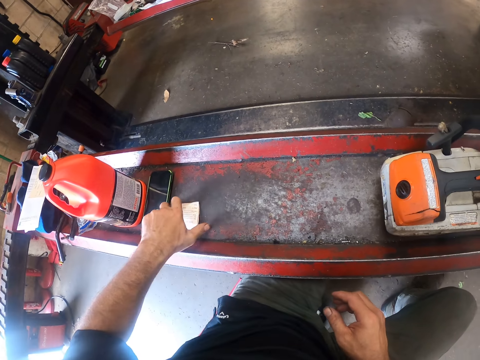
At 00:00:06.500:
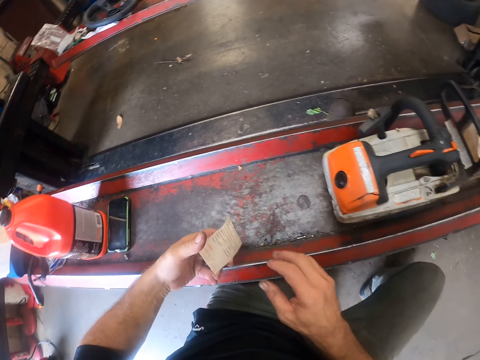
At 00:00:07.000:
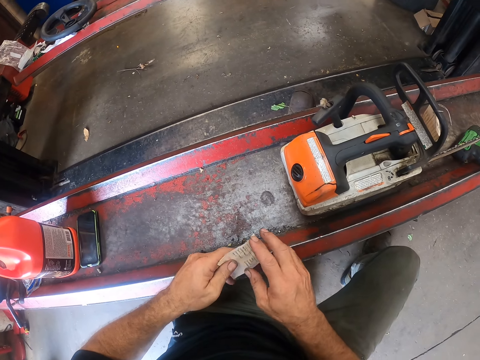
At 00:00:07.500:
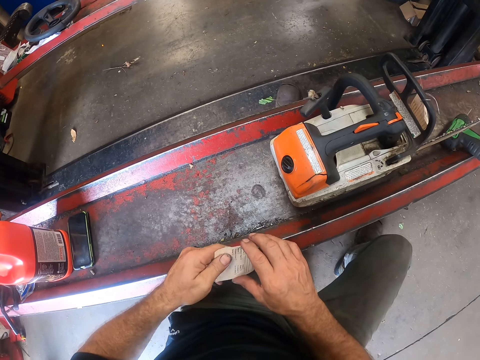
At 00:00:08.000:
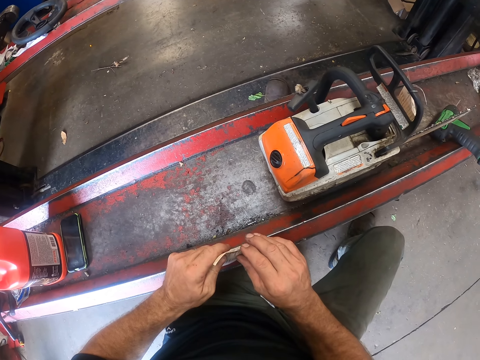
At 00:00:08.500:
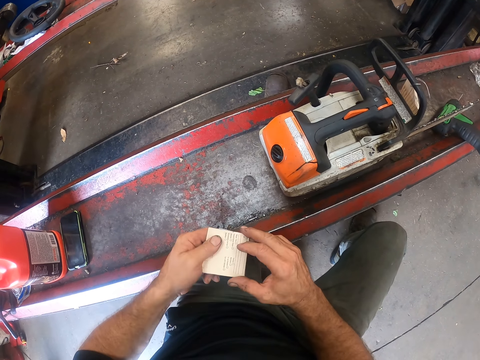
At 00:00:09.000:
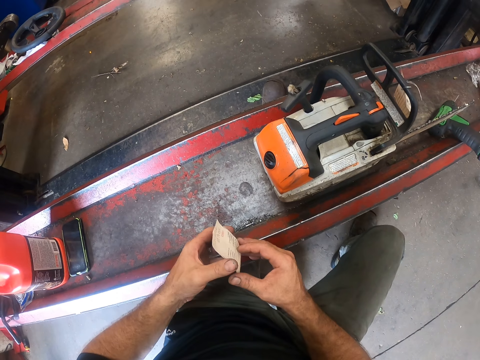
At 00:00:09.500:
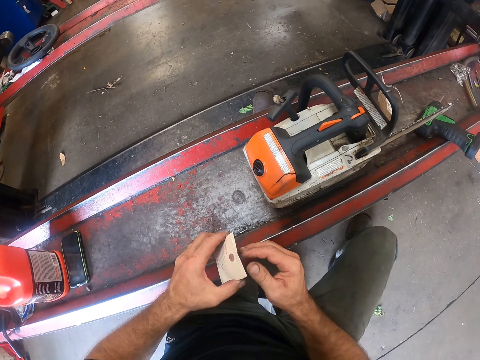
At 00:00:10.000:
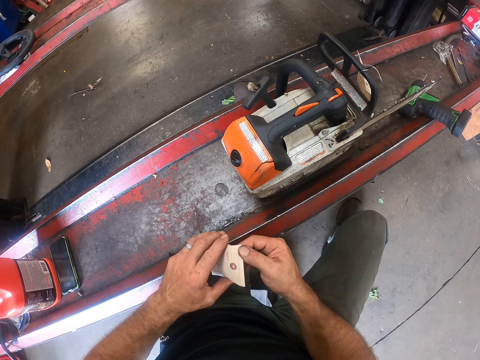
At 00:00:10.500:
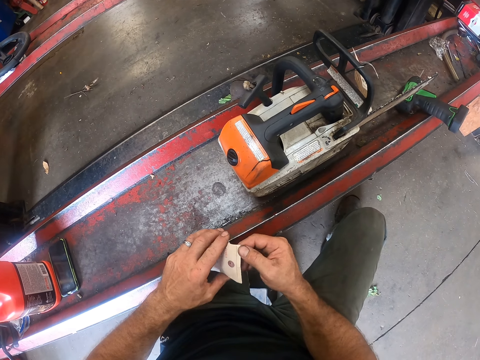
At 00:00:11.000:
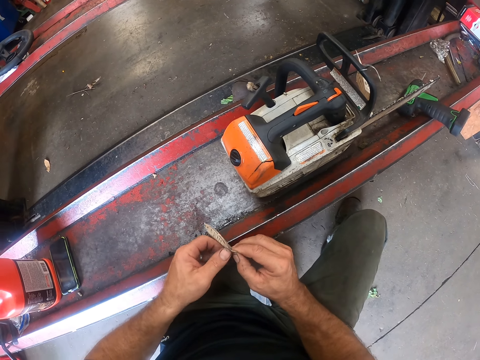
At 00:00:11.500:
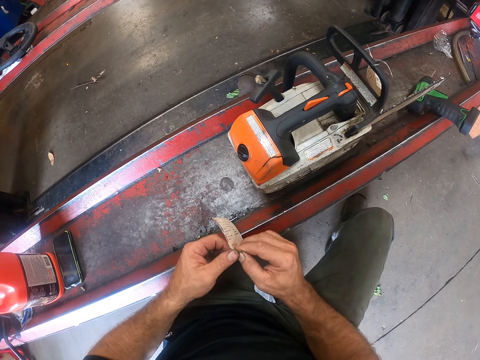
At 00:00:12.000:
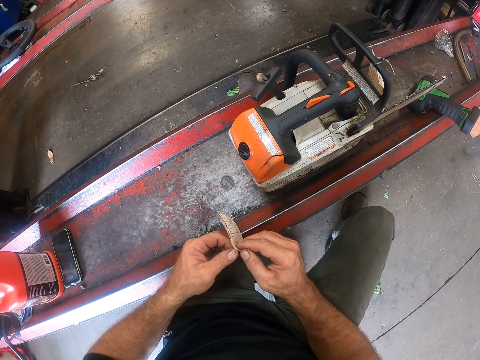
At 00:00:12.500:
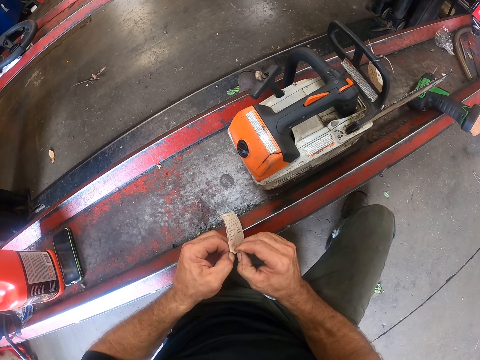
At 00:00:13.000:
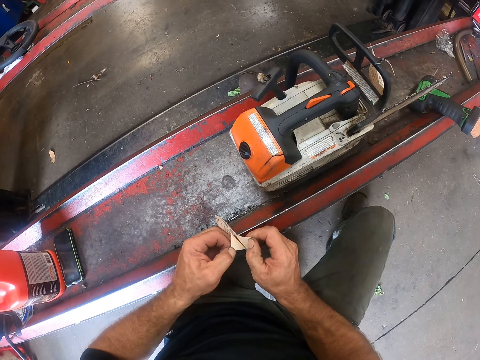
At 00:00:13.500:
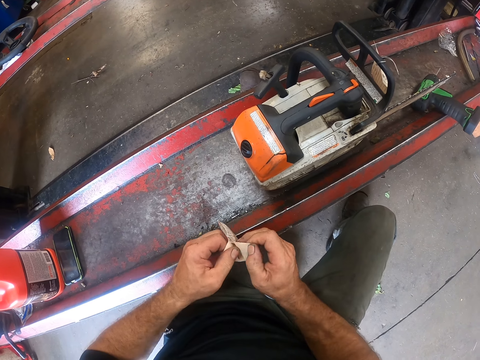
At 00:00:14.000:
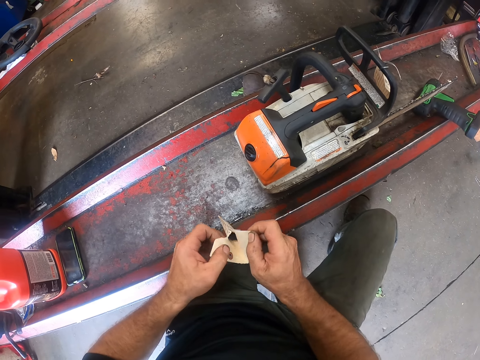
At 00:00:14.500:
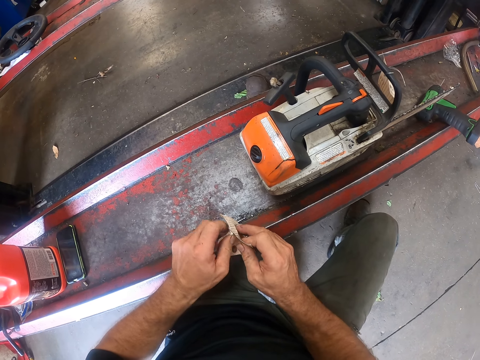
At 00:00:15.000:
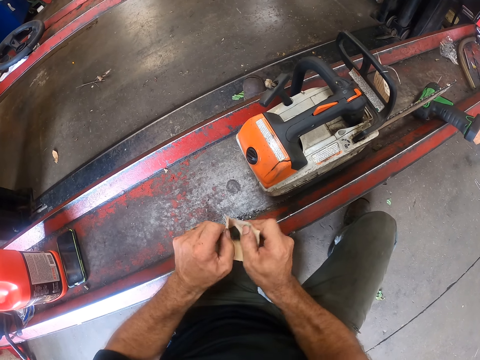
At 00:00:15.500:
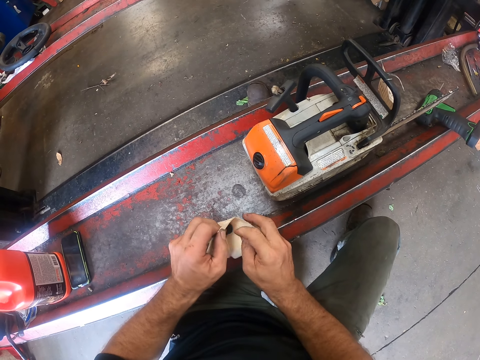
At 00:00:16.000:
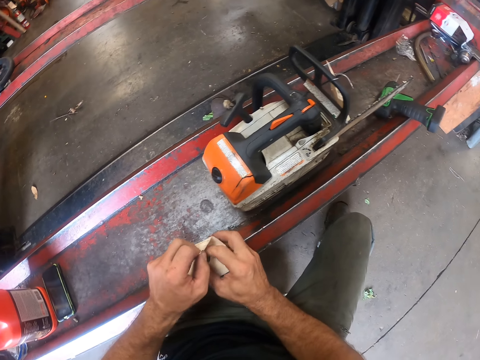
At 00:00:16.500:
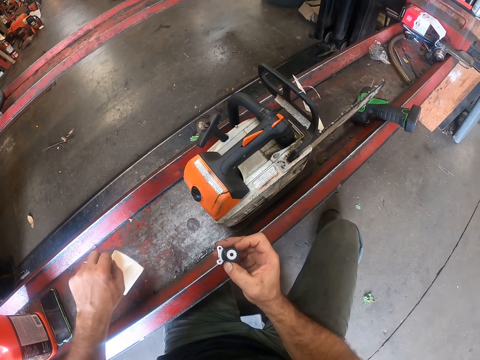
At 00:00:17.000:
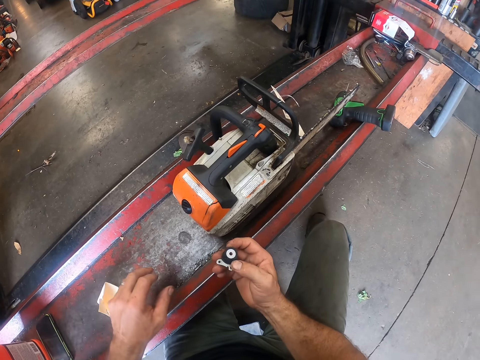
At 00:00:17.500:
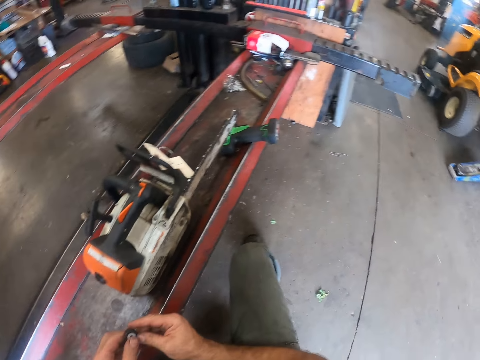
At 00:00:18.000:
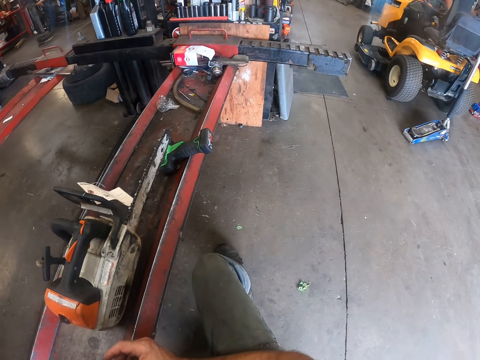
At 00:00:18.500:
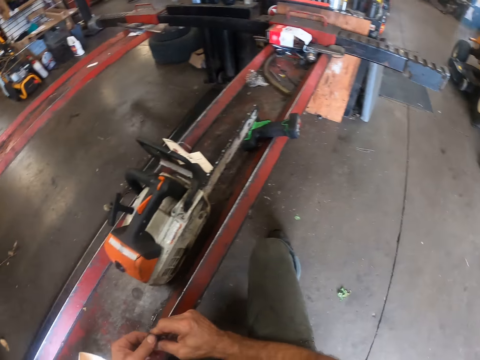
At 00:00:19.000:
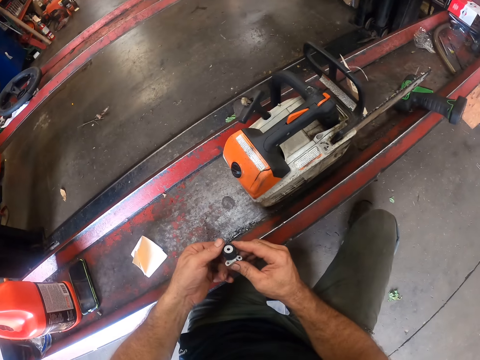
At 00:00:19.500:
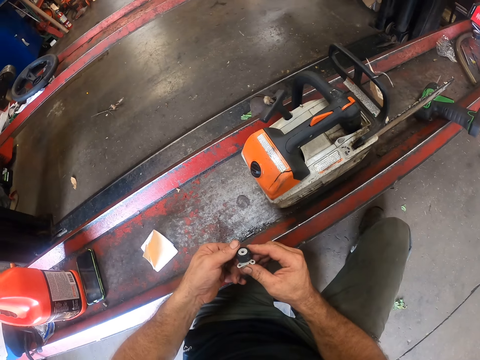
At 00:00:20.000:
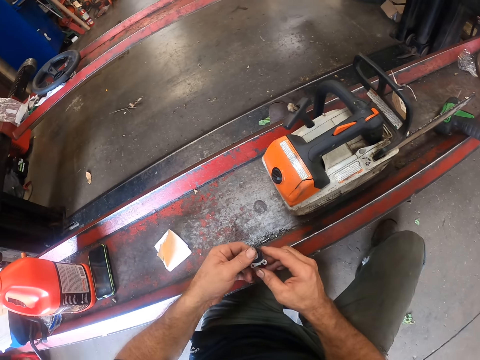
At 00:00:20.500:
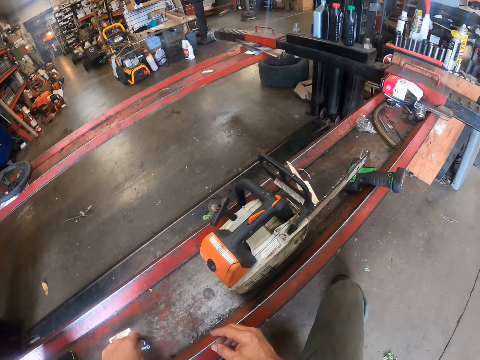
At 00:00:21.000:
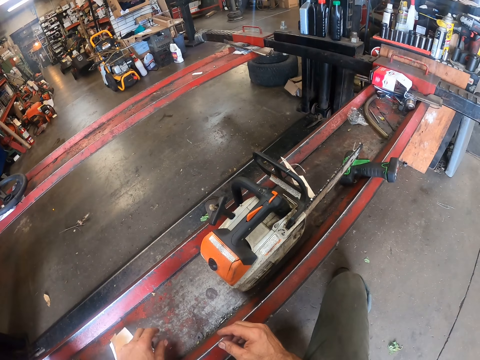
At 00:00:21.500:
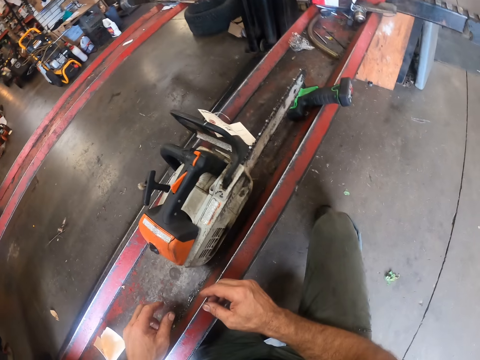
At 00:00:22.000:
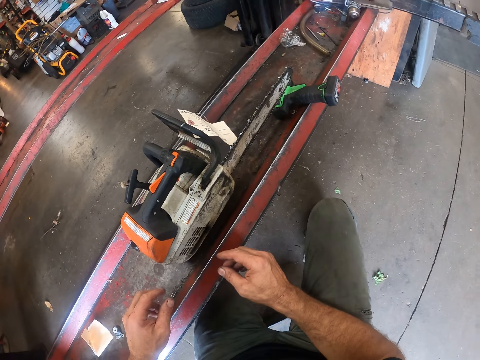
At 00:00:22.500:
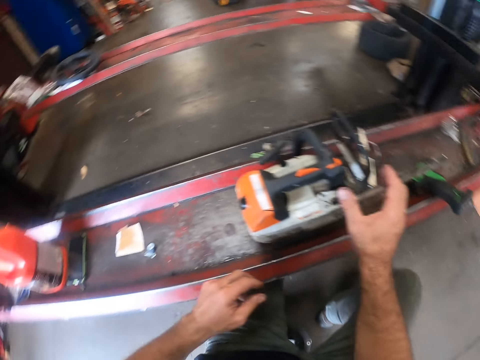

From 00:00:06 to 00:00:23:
The camera wearer removes his left hand from the chainsaw. He picks up a paper or sachet from the work table with his left hand. He passes the paper to his right hand. He holds the sachet with his right hand. He turns the paper with both hands. He tears the paper open with both hands. He takes out a spare part from the paper with his right hand. He drops the paper on the work table. He turns the spare part with both hands. He holds the spare part with his right hand. He looks around the workshop. He inspects the spare part. He drops the spare part on the work table.

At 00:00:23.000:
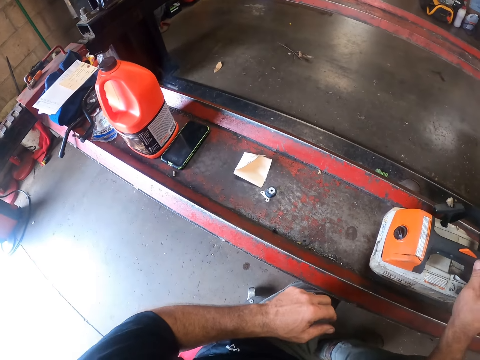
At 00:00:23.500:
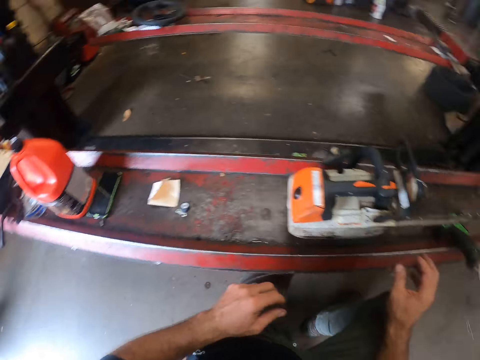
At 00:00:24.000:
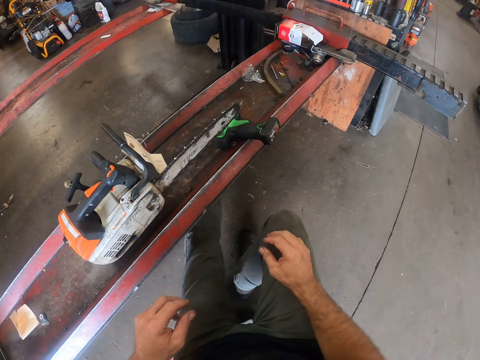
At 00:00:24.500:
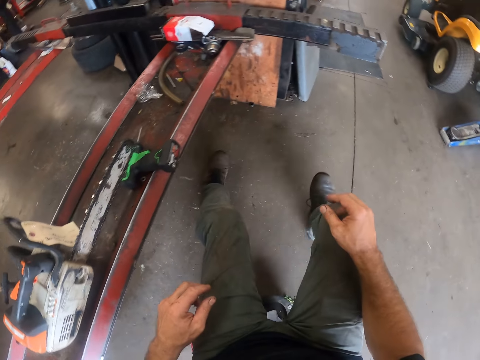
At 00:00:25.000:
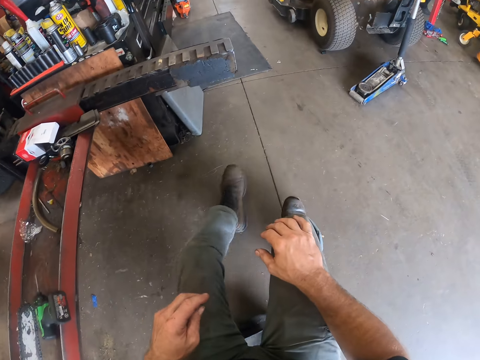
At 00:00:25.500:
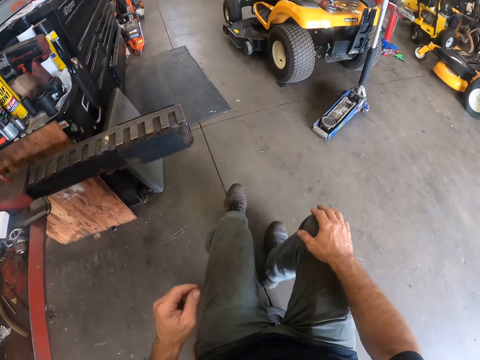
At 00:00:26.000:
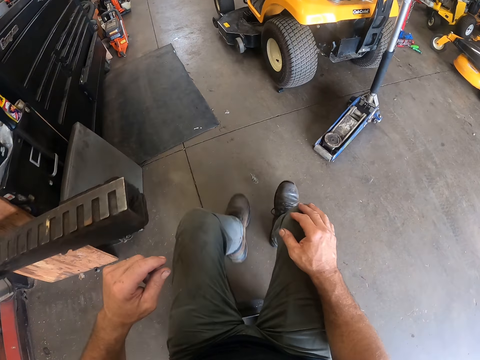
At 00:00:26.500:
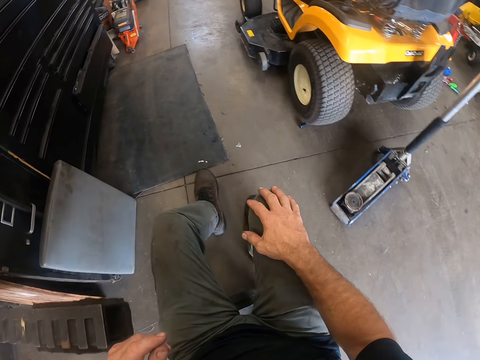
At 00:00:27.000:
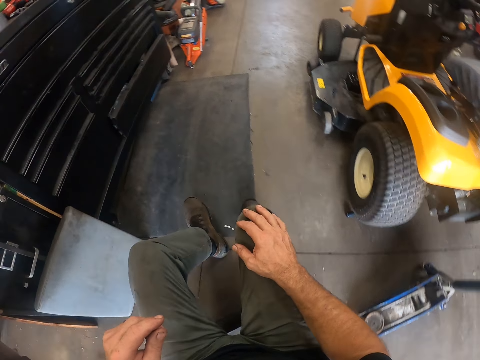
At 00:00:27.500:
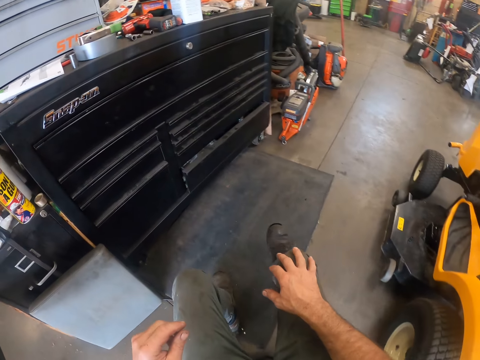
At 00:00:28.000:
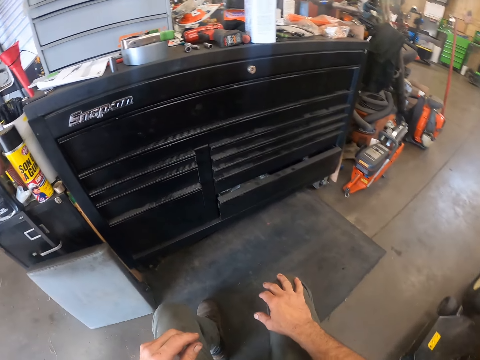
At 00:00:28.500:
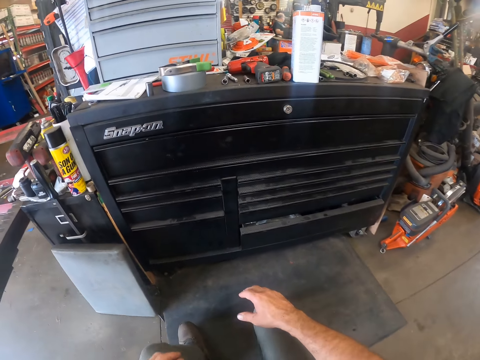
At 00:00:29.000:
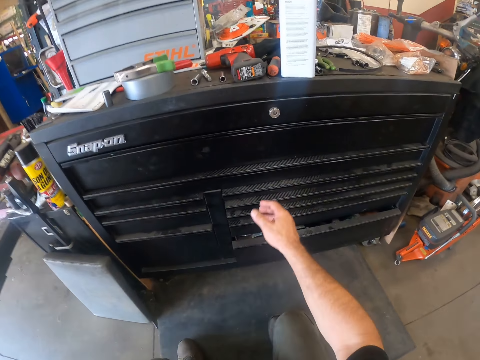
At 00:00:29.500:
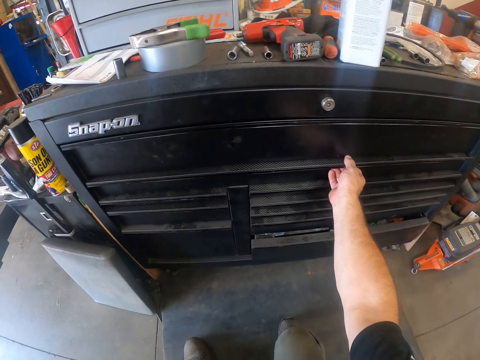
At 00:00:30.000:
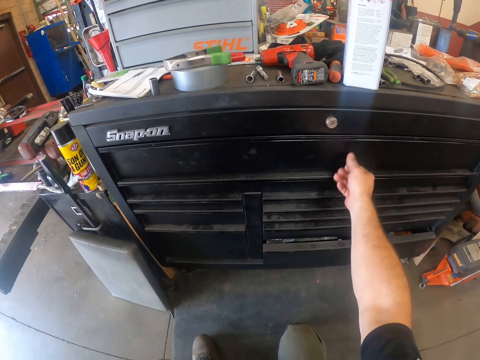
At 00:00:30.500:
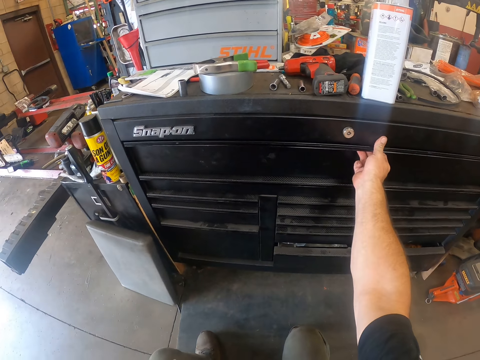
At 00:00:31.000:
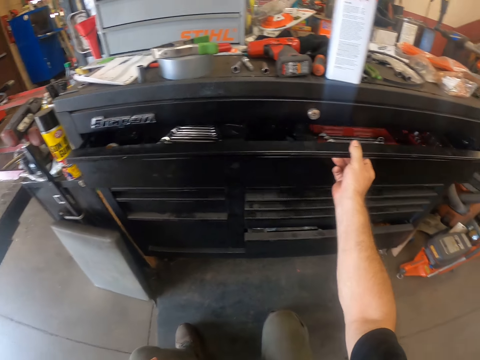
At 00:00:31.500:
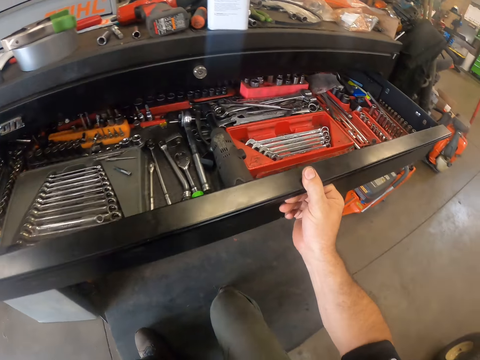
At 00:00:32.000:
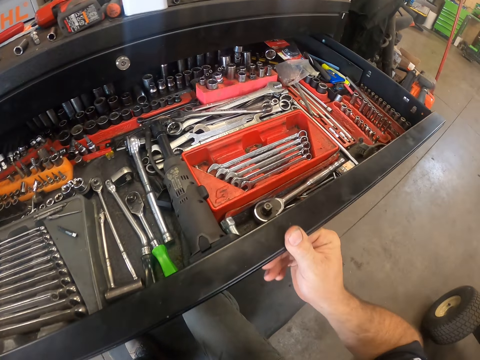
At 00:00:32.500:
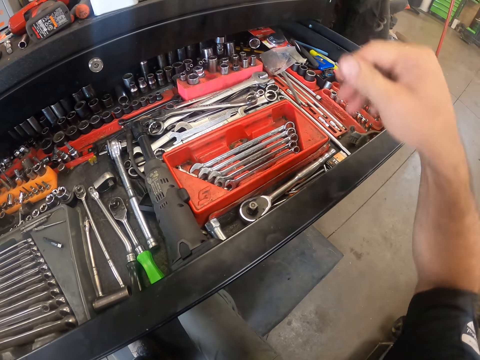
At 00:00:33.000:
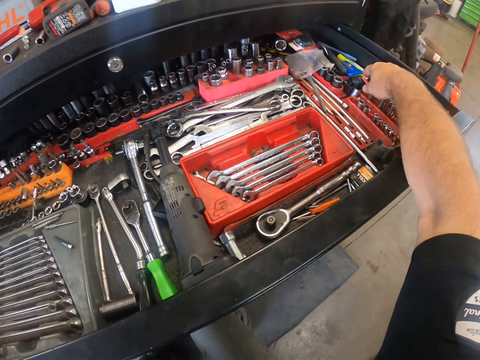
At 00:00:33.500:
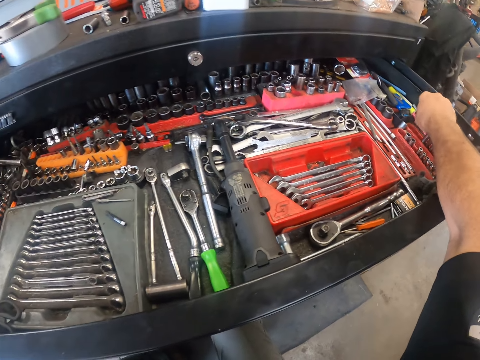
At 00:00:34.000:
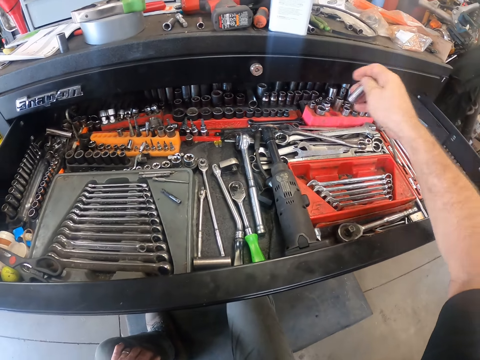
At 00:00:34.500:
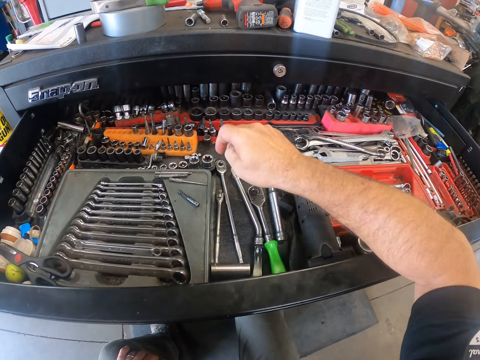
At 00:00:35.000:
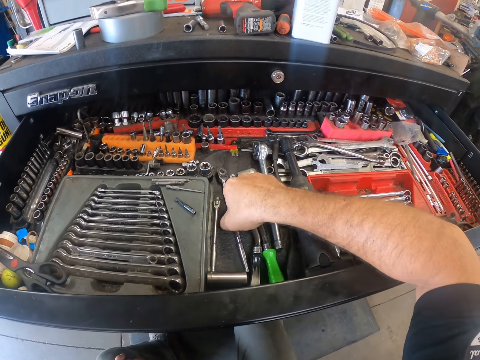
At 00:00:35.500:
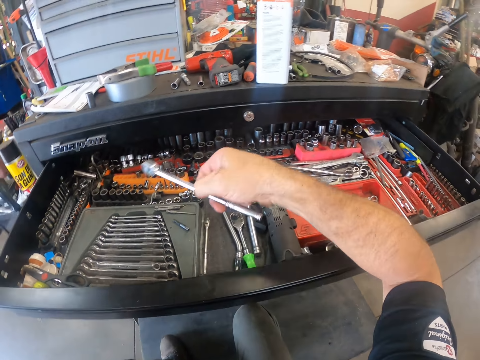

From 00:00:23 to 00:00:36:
The camera wearer touches the chain brake of the chainsaw with his right hand. He moves on a chair towards a drawer. He touches the drawer with his right hand. He pulls out the drawer with his right hand. He picks a torque wrench socket from the socket tray in the drawer with his right hand. He picks a torque wrench from the drawer with his right hand.
